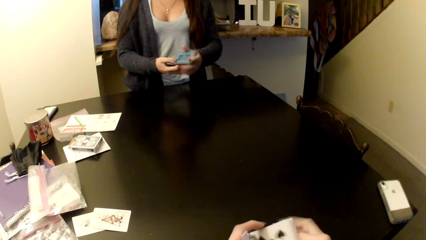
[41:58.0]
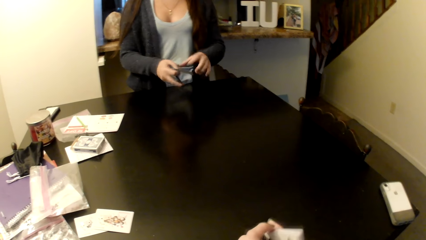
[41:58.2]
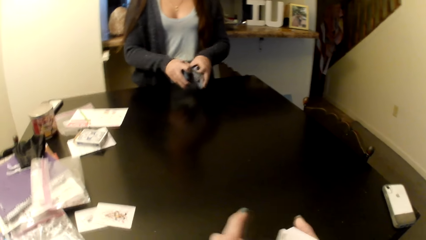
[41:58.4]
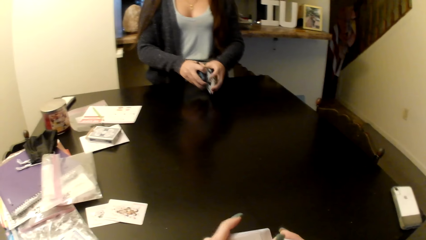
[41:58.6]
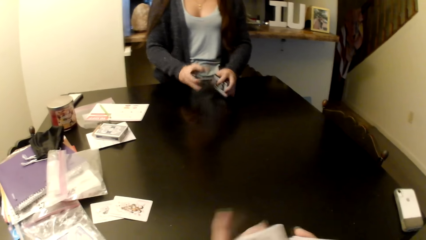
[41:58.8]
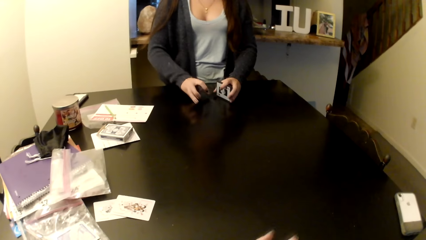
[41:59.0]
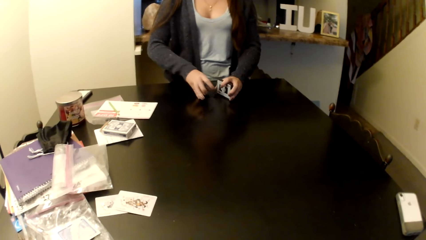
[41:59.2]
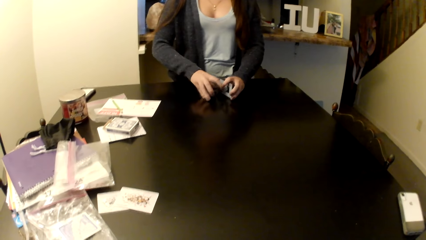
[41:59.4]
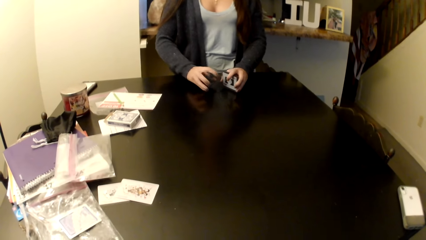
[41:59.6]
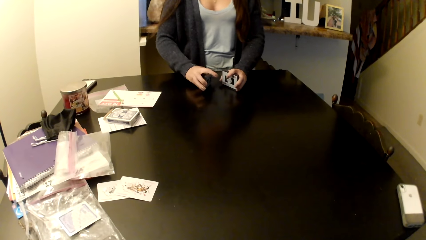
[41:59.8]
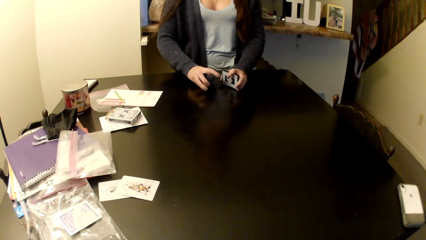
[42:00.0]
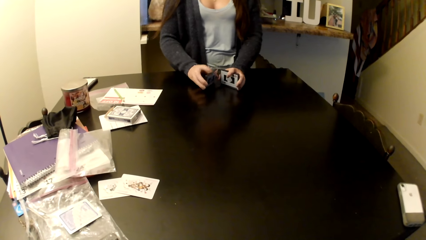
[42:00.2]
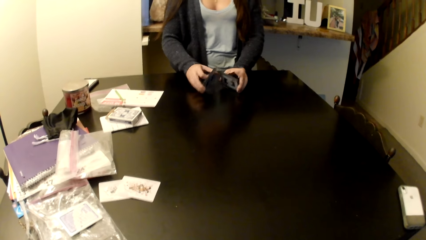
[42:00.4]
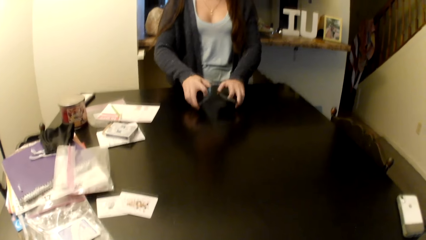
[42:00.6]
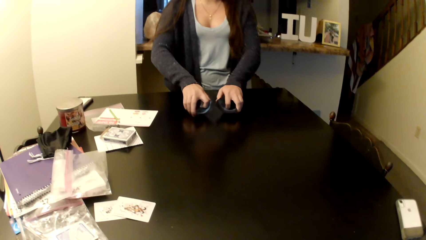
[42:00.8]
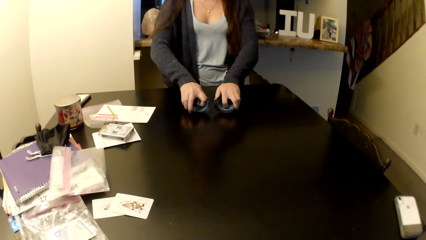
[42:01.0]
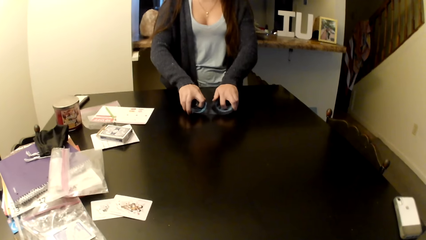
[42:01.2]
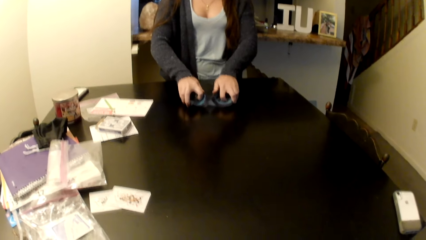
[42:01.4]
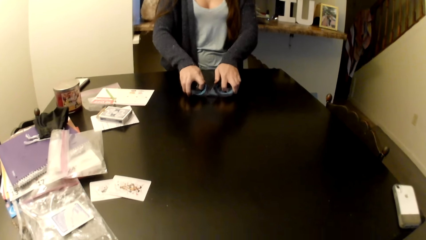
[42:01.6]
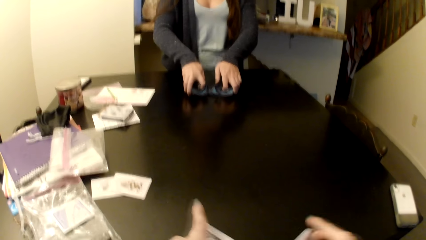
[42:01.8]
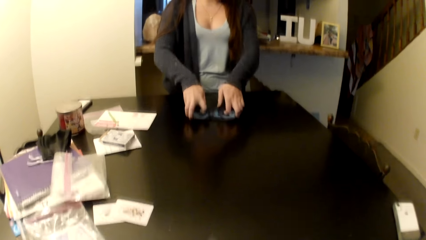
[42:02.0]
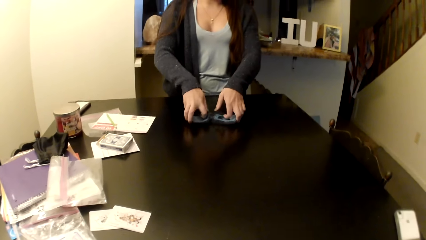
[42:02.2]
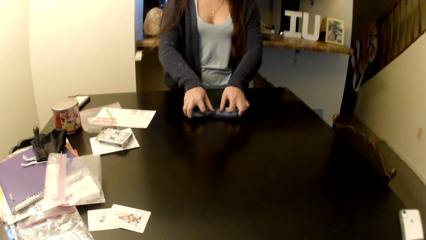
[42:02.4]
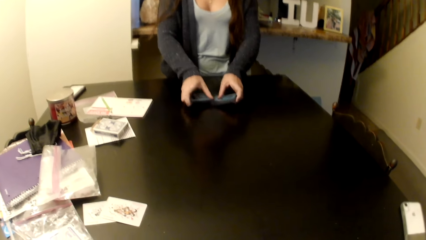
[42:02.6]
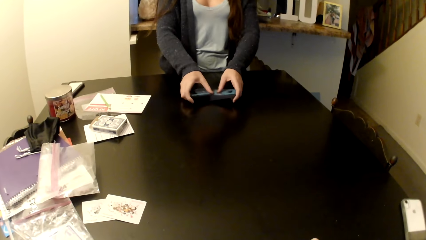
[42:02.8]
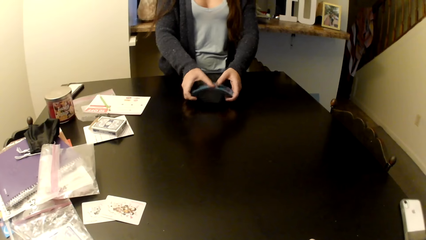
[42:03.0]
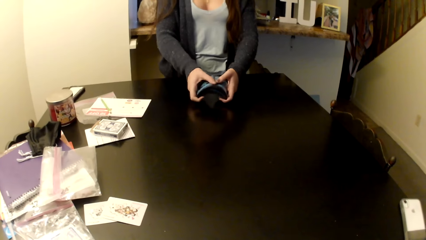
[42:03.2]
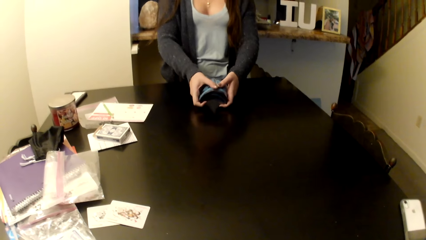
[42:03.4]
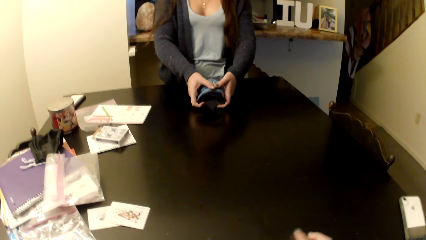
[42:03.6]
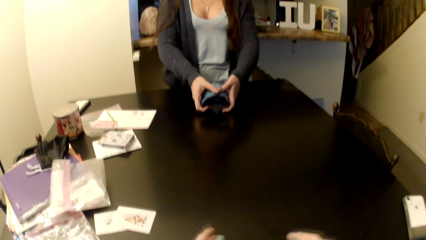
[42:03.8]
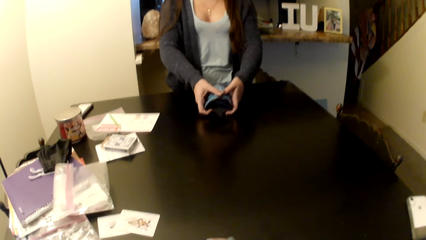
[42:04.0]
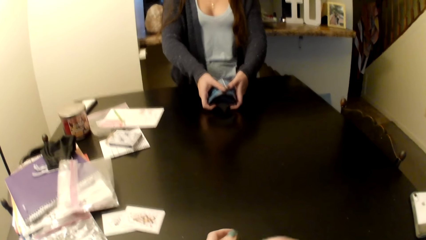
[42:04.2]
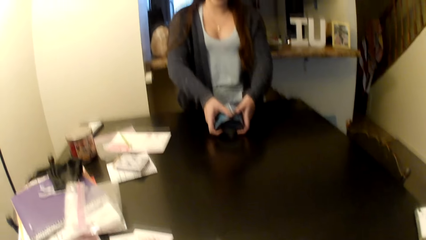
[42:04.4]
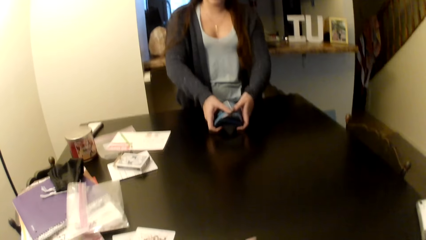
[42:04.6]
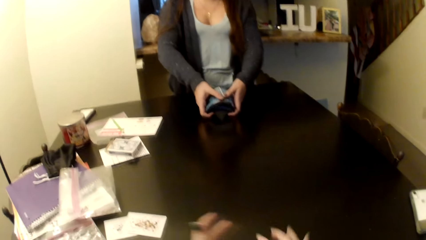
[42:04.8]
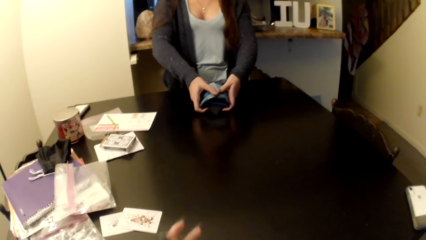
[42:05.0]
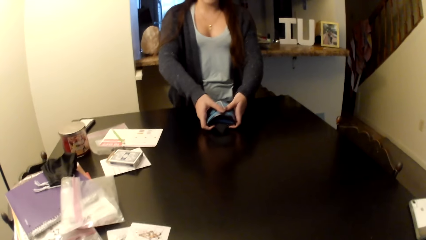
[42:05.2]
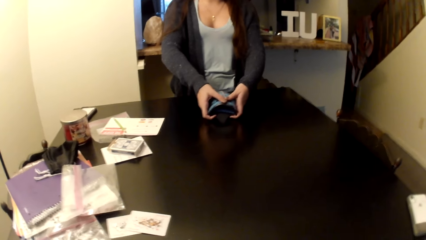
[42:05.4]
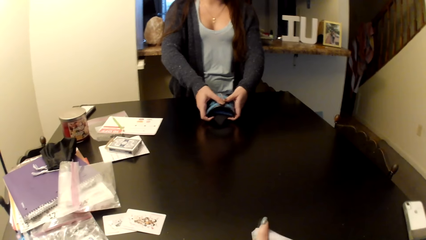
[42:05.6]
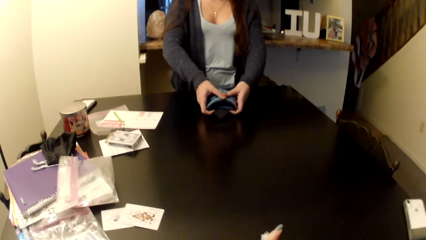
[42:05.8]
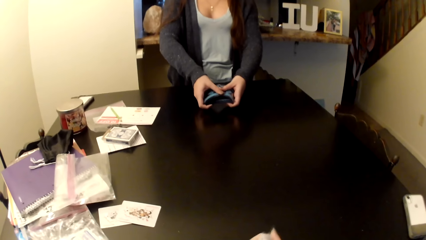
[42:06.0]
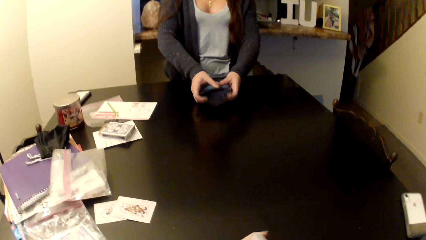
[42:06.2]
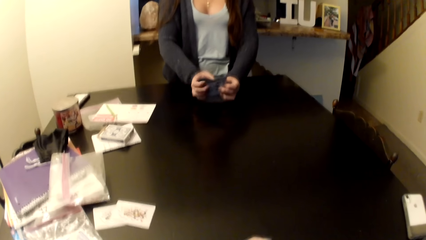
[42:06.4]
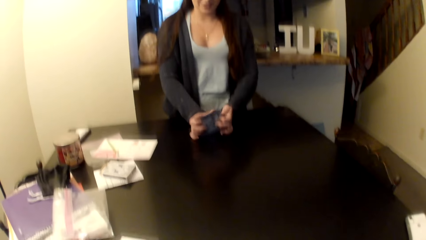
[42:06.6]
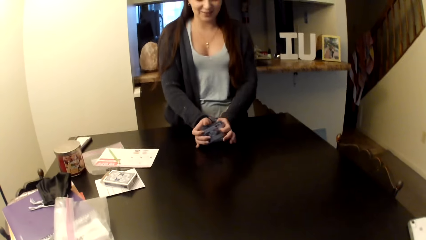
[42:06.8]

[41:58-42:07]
The camera wearer shuffles the cards. A woman shuffles the cards on the table.

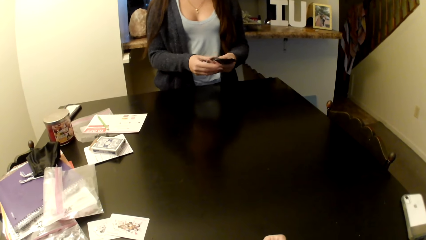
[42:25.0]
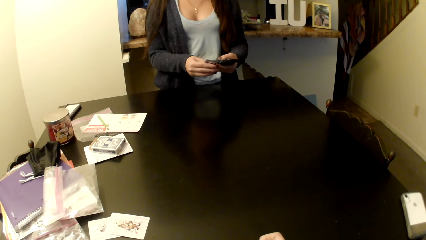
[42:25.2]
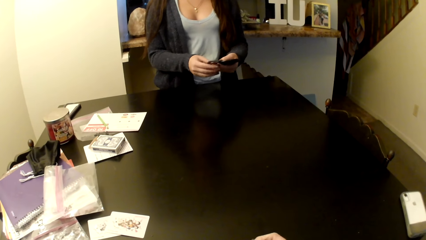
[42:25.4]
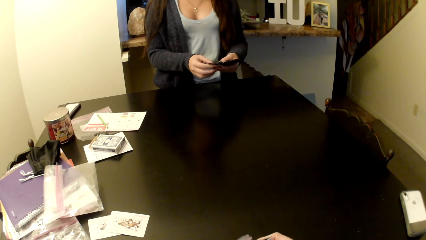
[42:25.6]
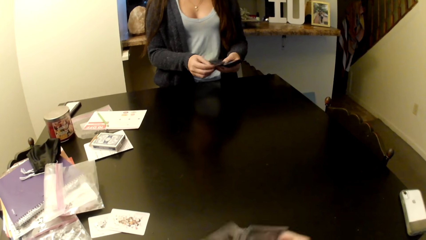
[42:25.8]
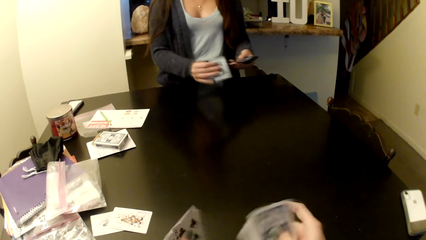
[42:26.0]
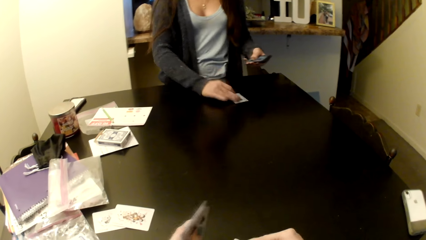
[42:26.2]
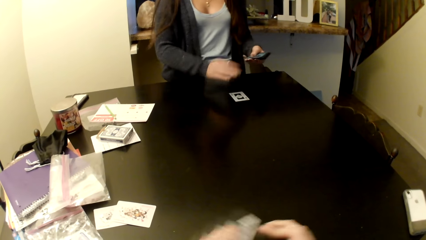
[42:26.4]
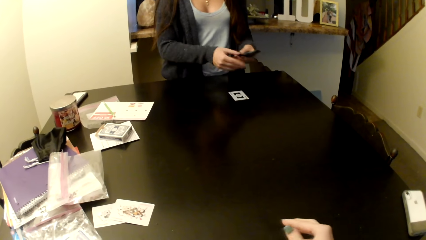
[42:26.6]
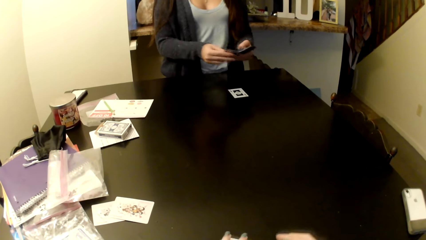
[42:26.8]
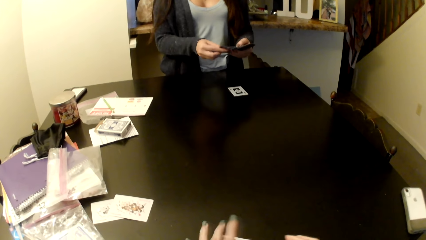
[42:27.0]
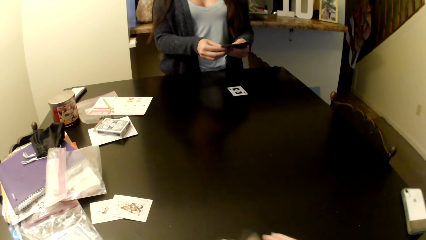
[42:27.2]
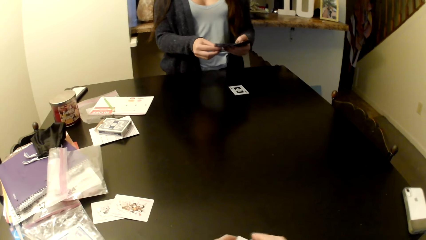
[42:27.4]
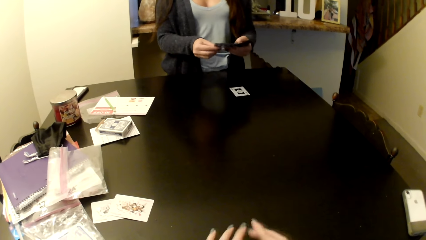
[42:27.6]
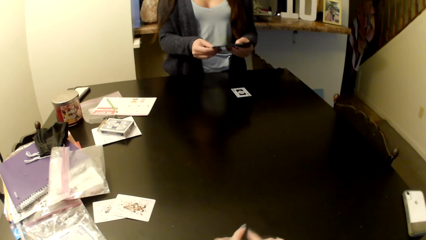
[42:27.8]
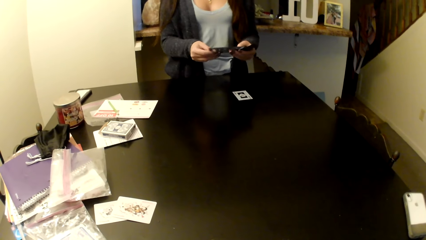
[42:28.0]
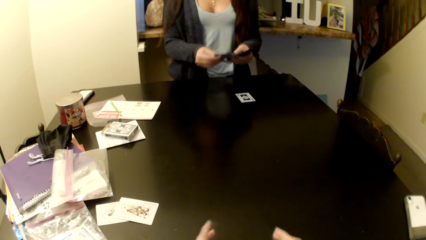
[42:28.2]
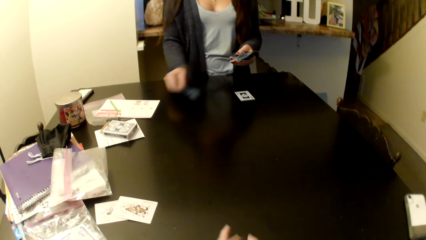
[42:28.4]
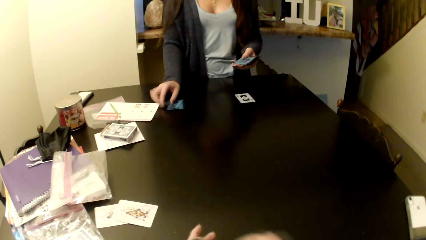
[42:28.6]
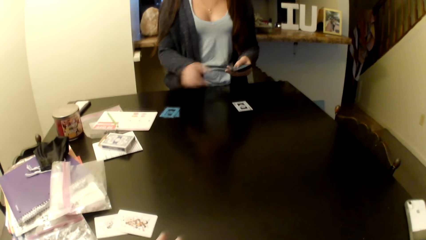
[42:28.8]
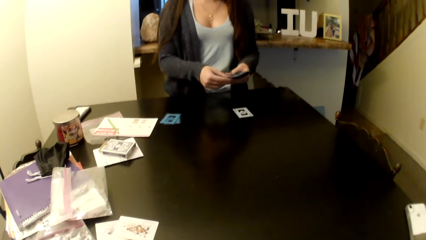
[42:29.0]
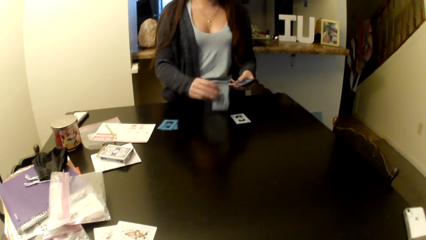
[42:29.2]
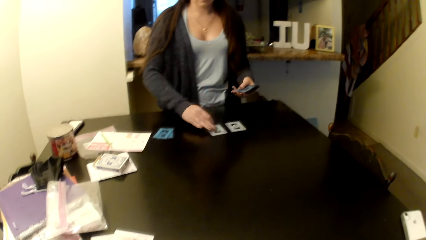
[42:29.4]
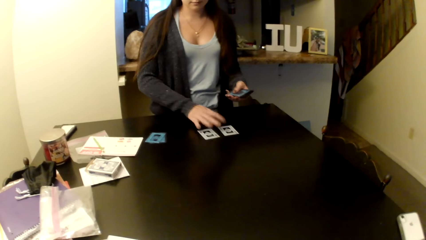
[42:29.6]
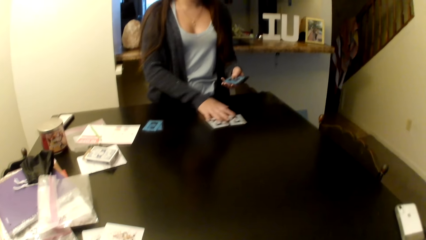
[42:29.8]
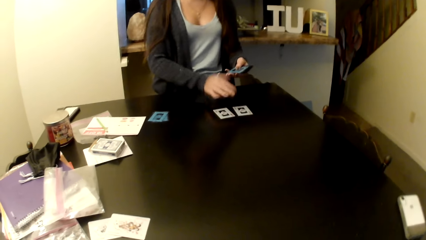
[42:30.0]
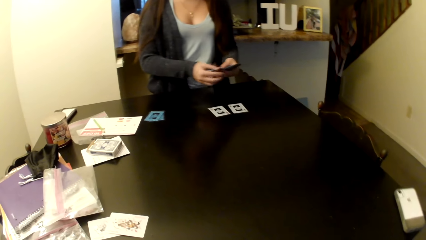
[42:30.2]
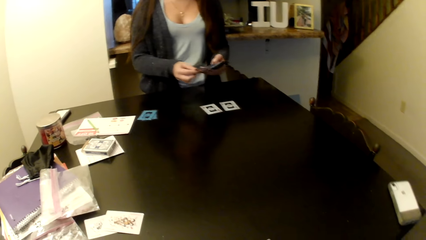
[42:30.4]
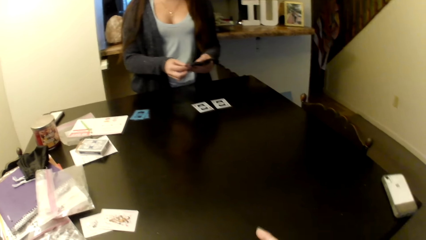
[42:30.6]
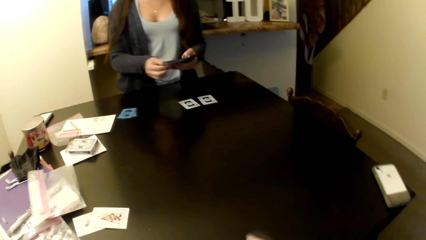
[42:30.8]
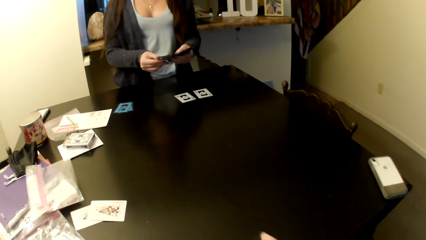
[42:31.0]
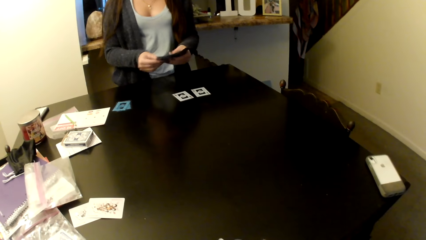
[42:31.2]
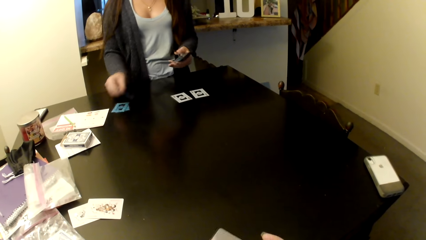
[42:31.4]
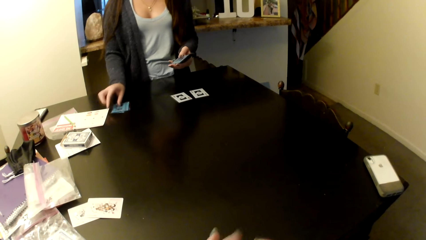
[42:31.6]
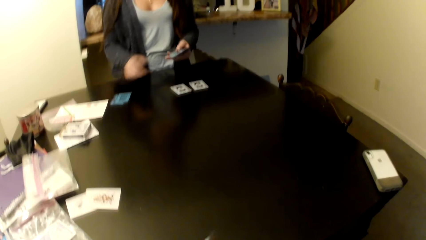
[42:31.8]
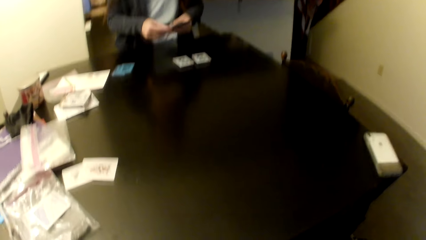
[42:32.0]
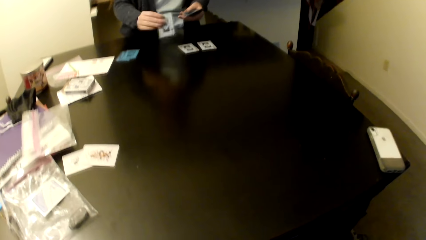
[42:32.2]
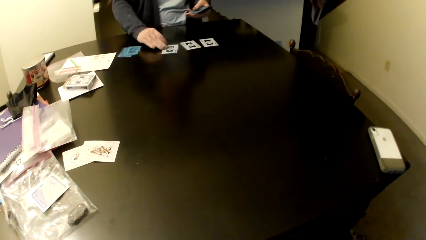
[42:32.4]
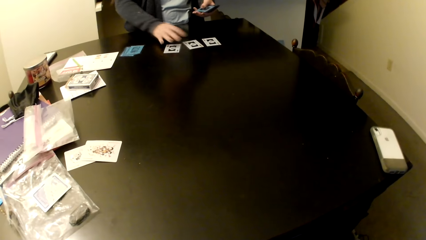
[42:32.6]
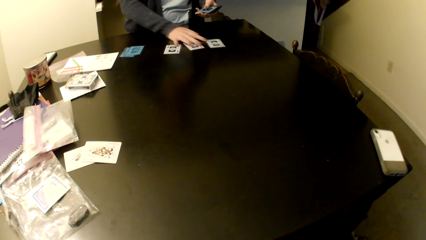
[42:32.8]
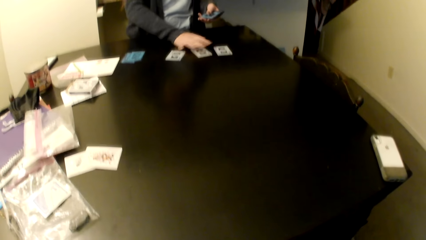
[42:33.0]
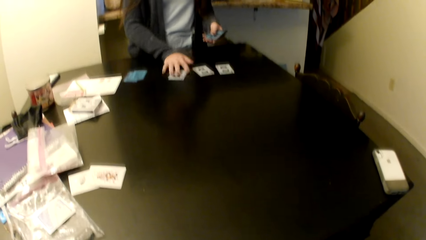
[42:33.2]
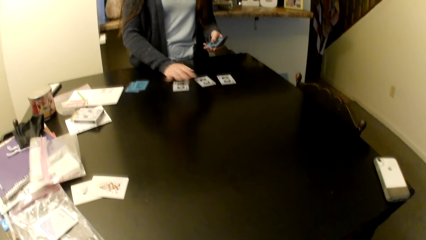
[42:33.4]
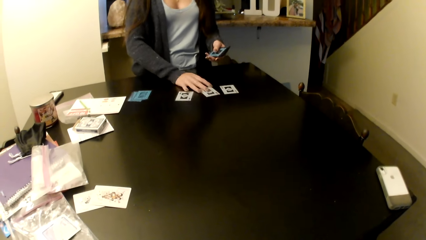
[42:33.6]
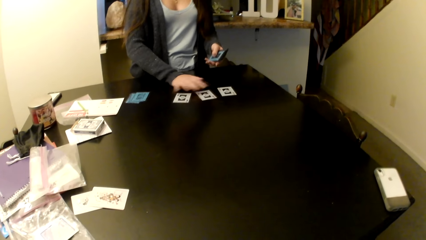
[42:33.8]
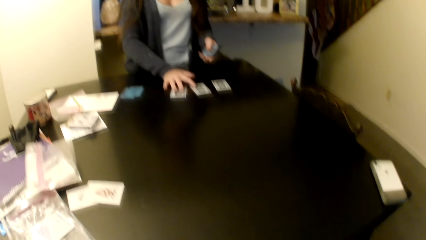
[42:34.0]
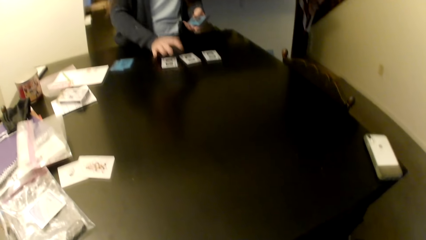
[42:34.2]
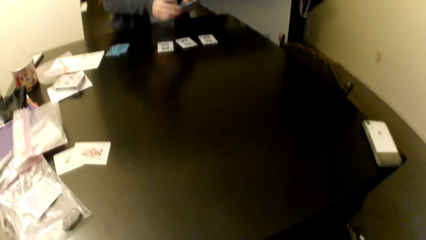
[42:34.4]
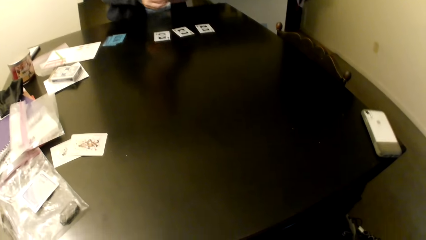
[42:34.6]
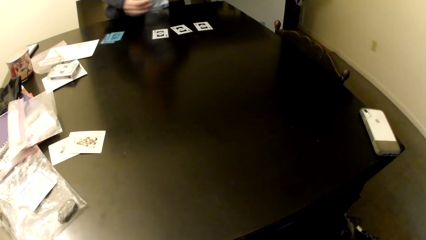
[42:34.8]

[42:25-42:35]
A woman places the cards on the table. She shuffles the cards. She puts the cards on the table. She puts the cards on the table again. She picks the cards, puts the cards on the table and pushes the cards on the table.
